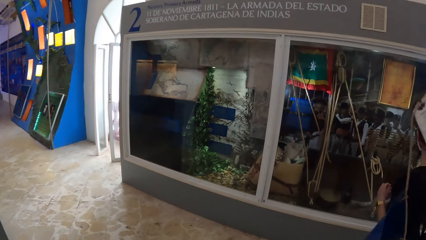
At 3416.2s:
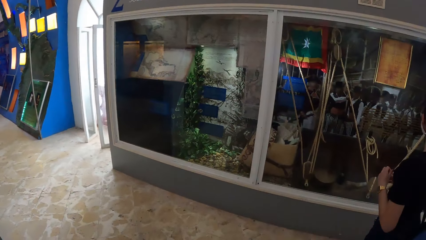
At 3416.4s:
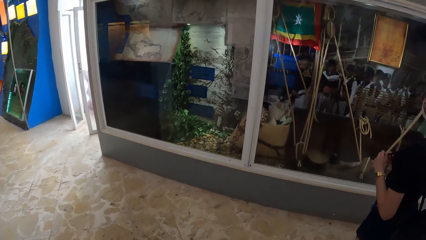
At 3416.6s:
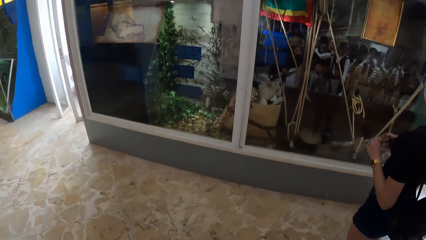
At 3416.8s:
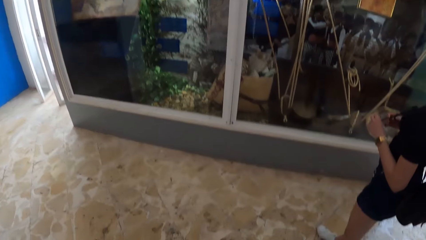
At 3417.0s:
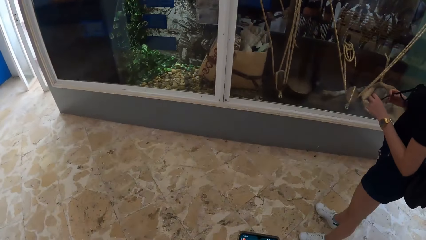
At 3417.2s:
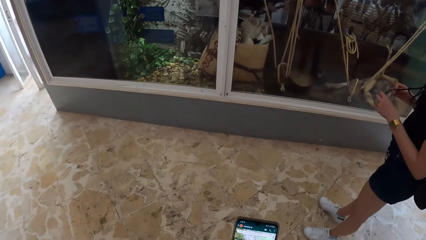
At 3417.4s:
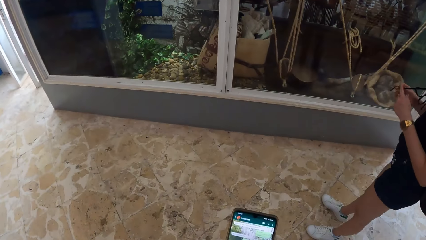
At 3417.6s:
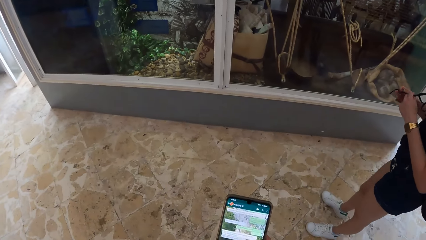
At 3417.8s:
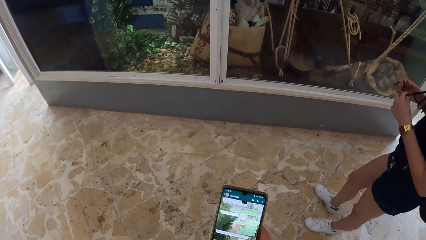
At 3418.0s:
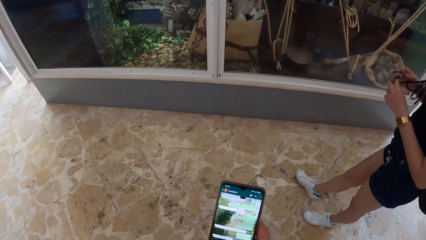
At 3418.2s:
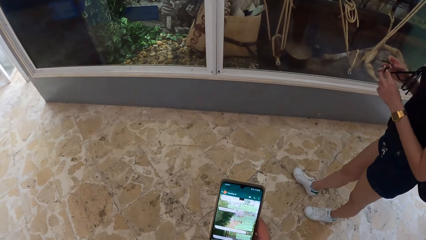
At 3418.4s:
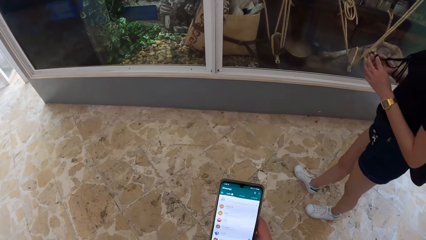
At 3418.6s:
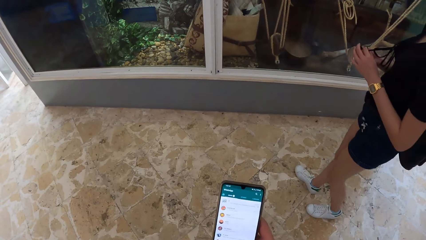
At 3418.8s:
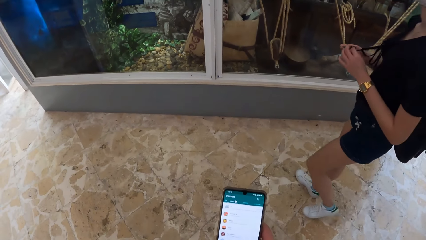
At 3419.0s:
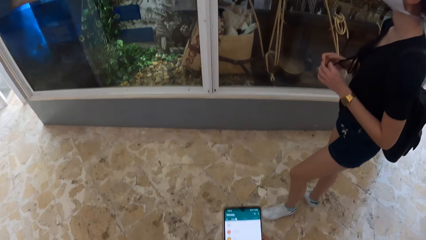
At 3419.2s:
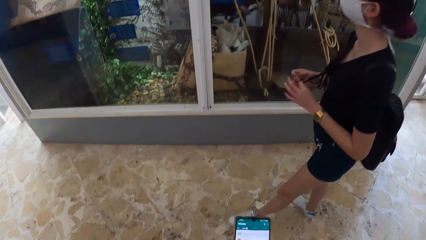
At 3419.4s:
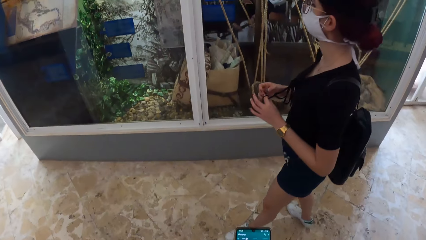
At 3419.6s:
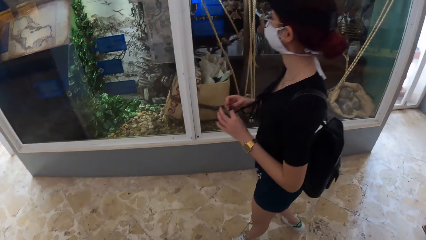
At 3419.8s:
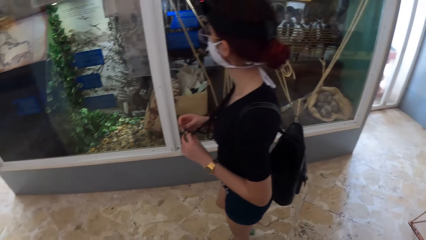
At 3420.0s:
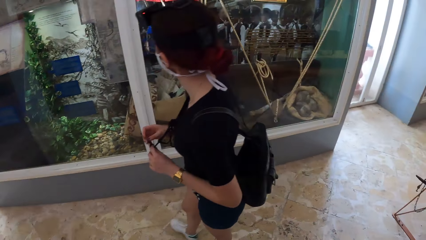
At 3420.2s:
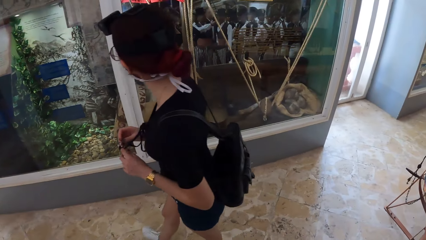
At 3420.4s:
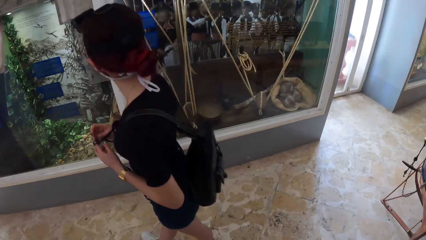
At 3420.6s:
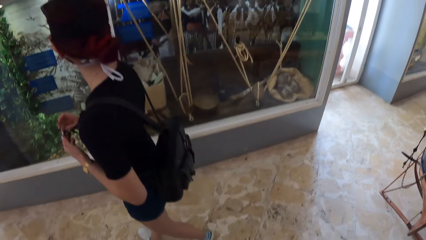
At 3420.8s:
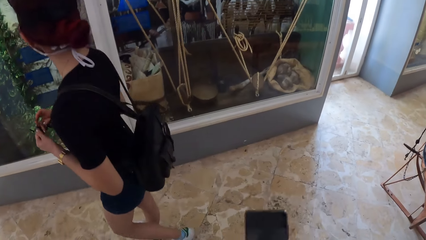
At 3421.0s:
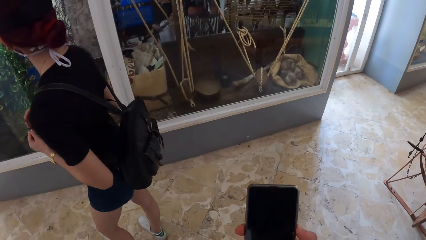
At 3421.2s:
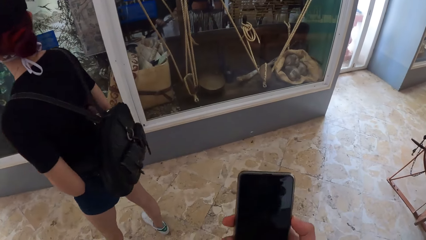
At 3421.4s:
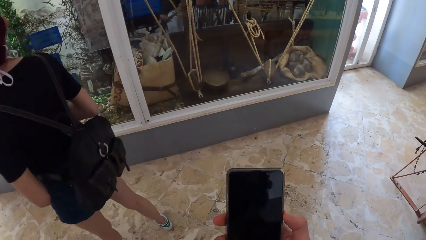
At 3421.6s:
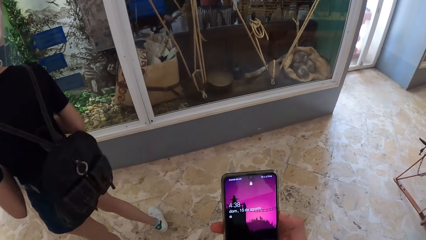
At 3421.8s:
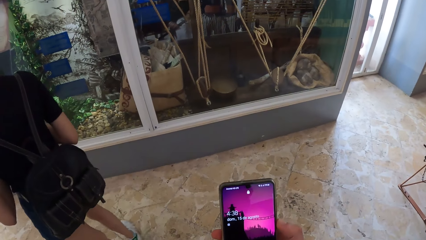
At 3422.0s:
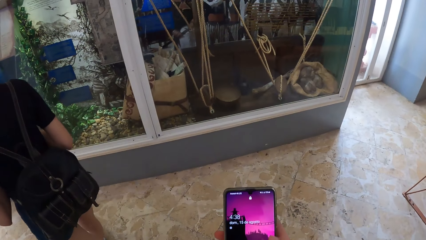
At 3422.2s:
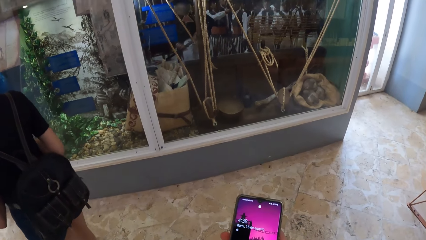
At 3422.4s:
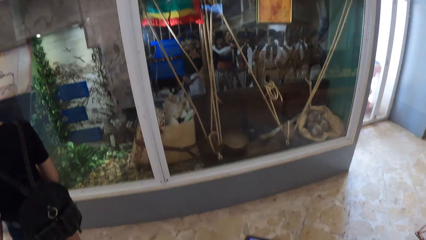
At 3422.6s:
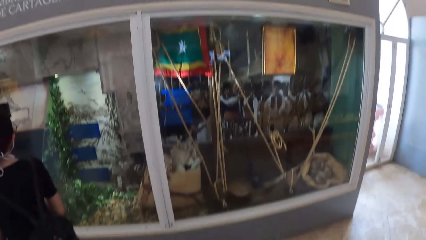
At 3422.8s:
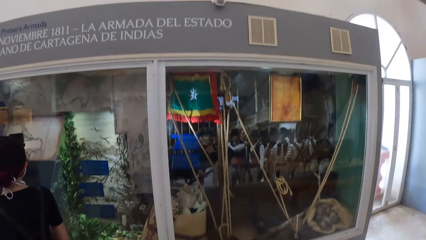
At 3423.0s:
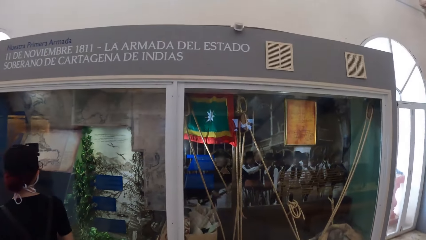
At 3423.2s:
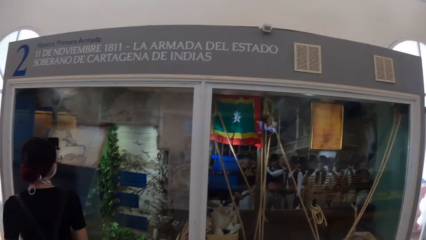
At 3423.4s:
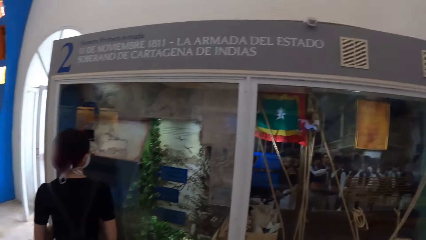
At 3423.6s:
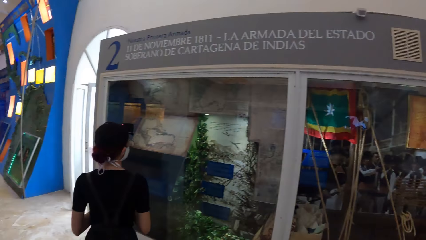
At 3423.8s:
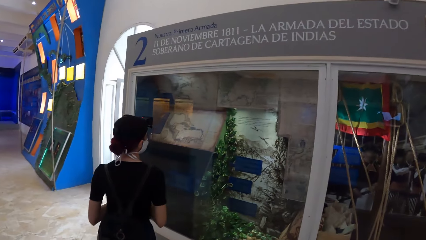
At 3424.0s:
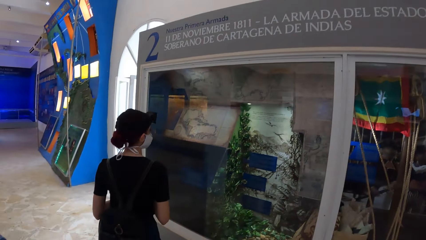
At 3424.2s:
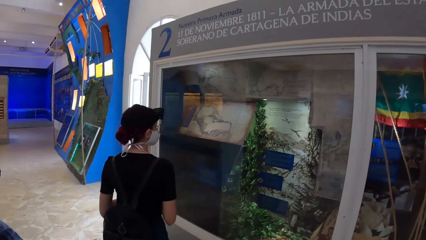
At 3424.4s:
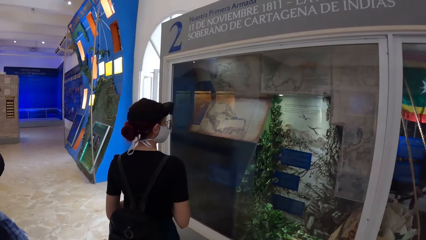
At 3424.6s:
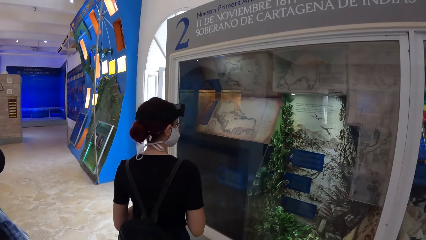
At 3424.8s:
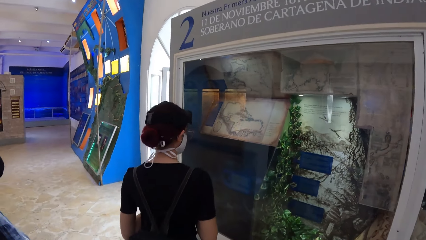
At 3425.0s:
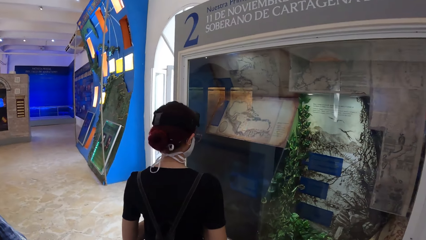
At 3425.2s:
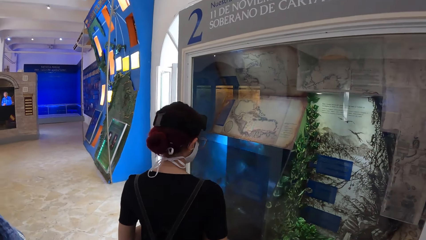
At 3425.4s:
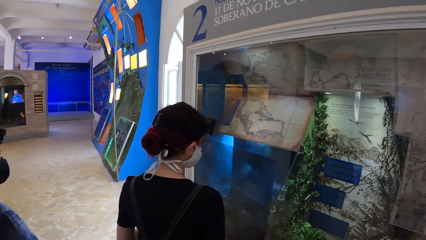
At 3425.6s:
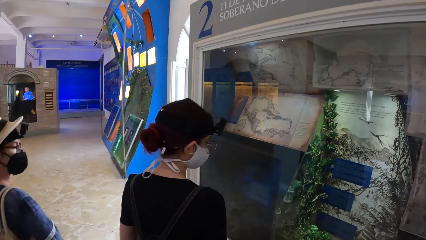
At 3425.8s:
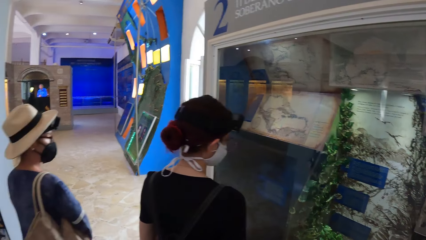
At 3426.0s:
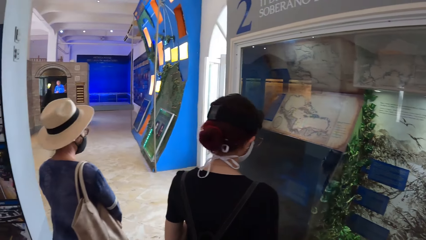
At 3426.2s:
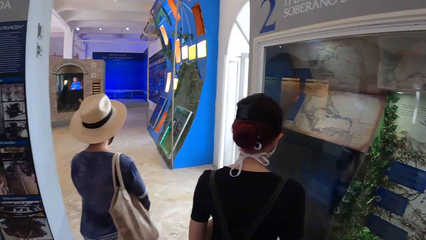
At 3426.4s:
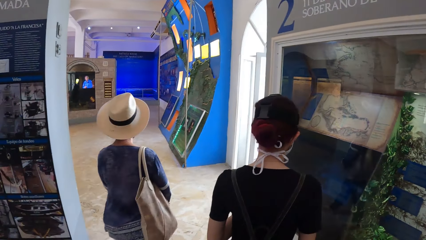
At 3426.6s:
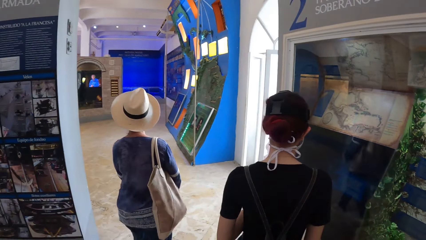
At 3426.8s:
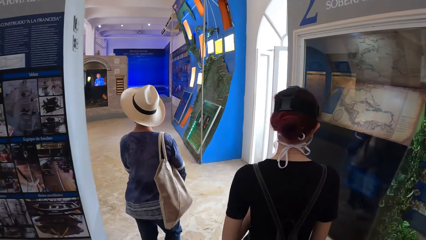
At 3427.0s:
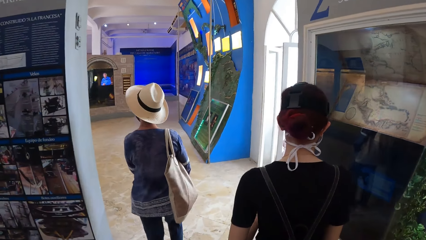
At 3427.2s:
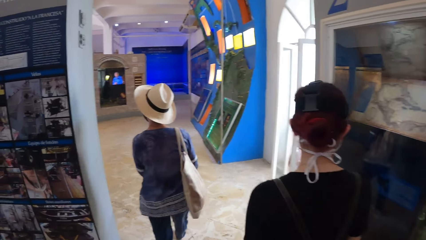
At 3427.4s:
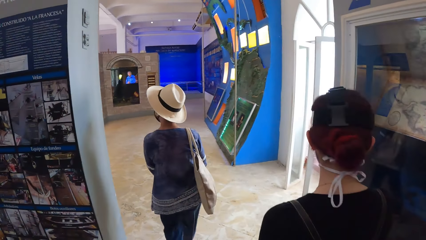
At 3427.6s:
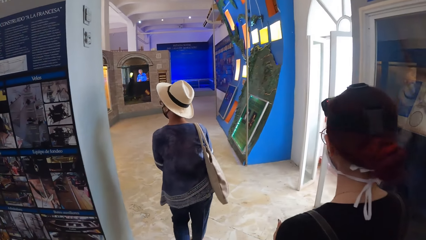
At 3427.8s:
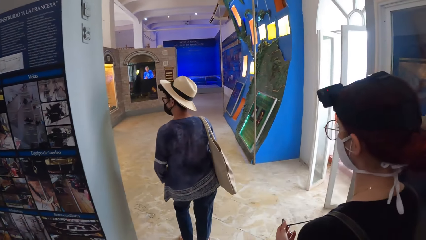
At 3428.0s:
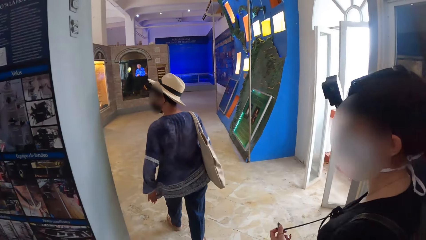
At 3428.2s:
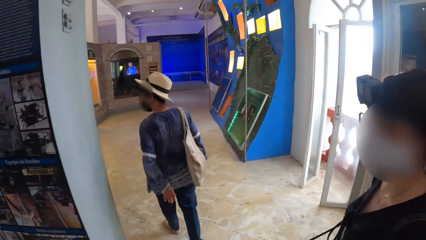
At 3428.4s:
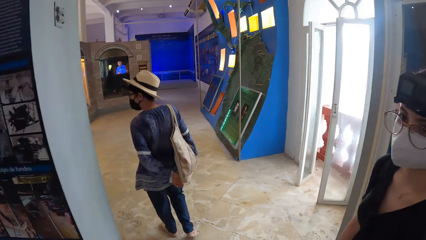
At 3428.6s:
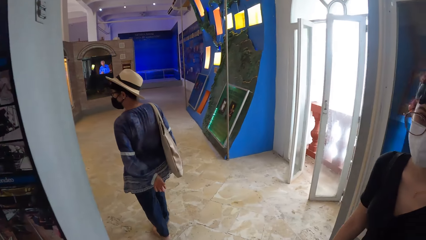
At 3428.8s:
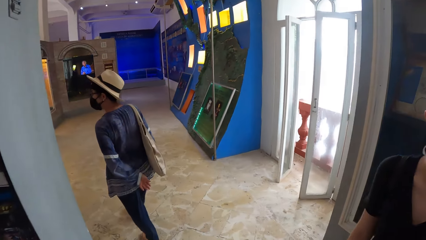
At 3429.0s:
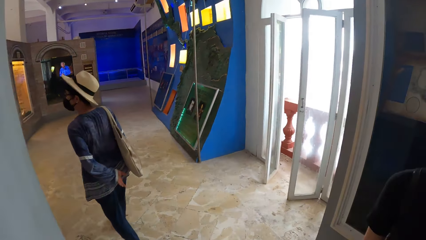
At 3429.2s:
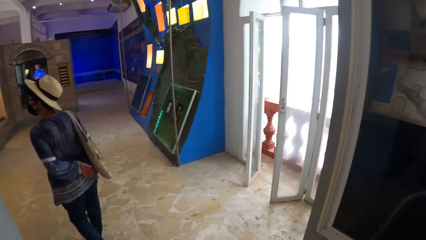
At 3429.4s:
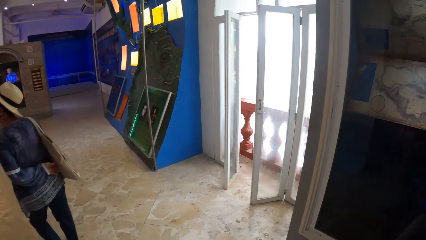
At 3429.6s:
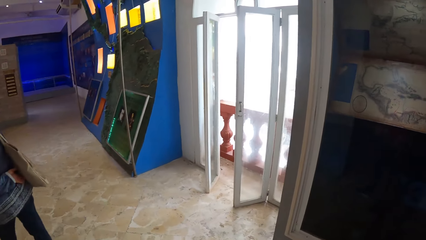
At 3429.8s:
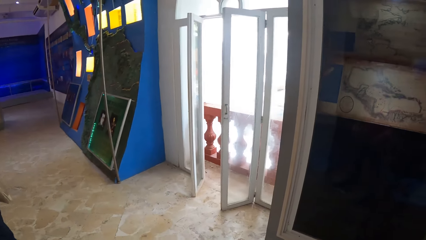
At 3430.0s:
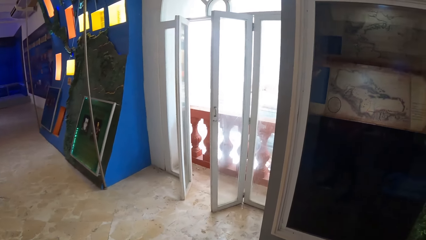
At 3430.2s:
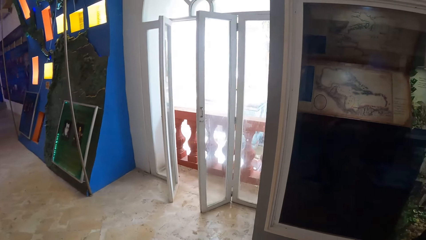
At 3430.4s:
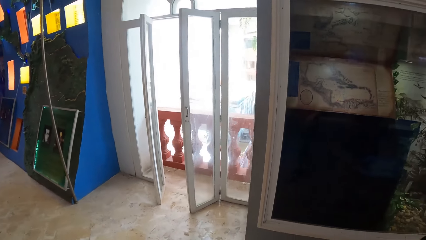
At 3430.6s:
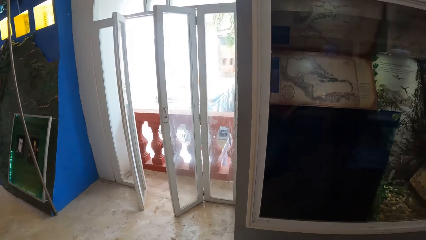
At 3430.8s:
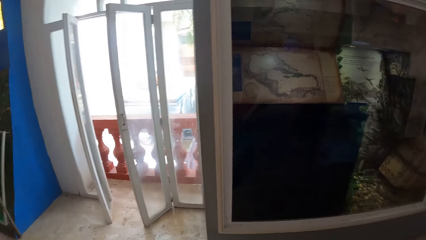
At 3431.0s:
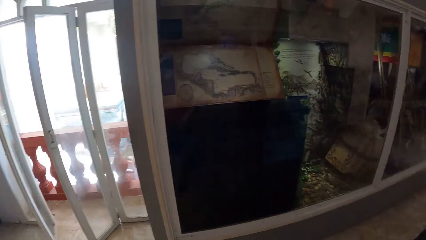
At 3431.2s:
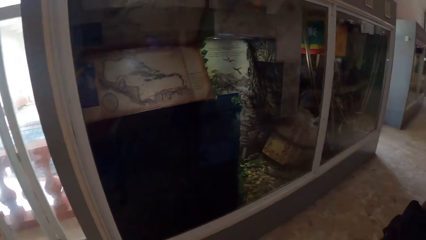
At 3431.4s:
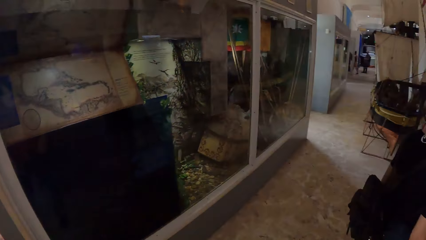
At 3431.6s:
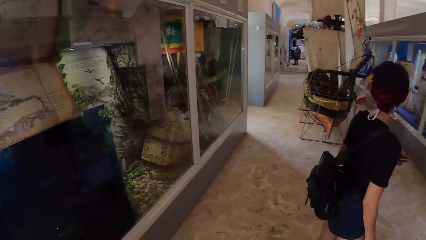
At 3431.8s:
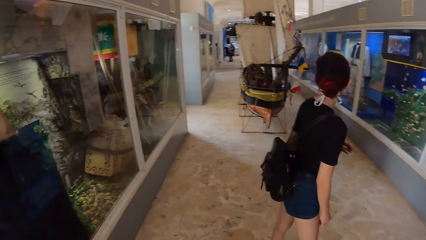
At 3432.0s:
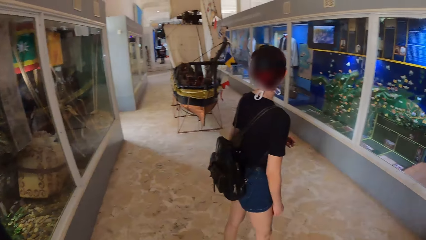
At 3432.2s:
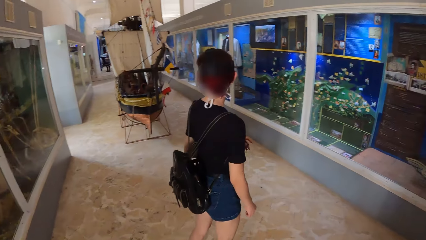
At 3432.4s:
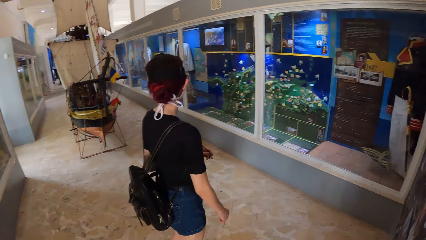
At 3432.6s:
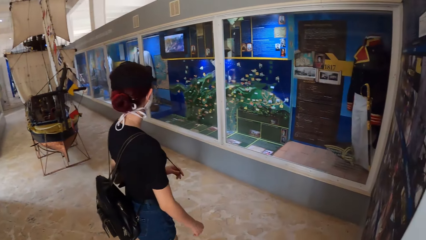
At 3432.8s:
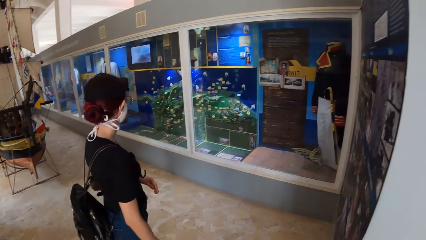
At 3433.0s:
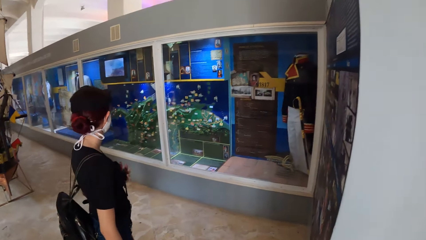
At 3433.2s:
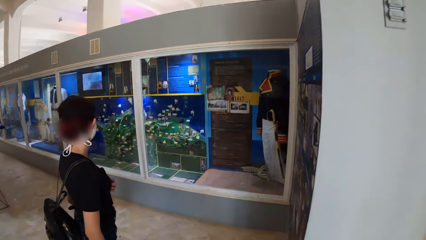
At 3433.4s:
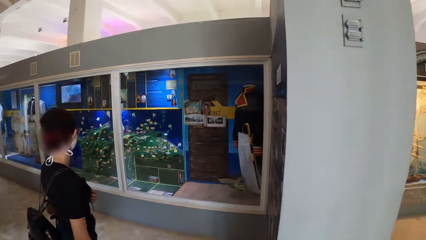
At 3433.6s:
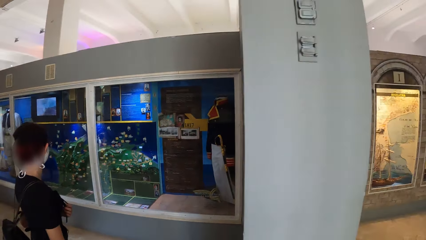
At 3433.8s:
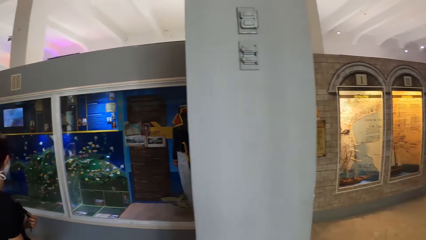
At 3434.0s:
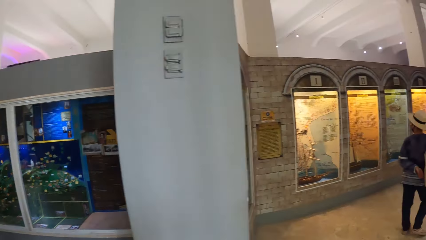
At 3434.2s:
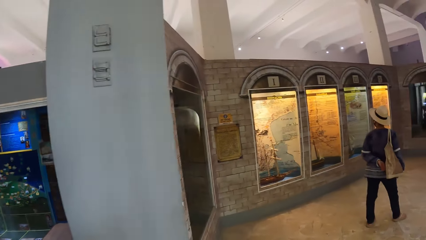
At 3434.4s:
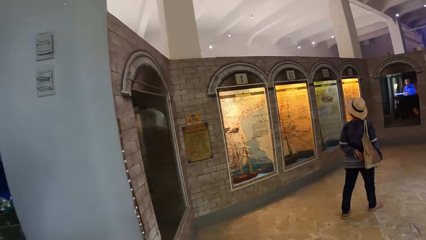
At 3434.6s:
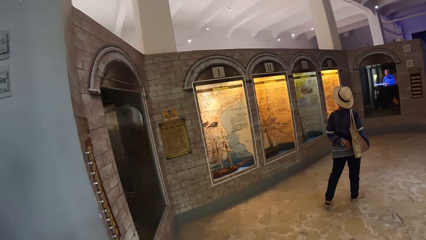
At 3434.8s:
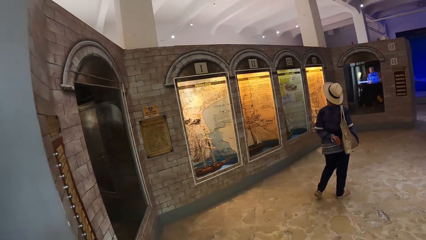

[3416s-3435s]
The camera wearer holds a phone with his right hand. He operates the phone with his right hand. He walks around the room.
